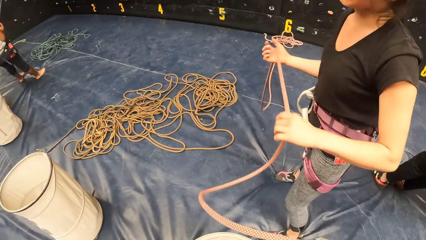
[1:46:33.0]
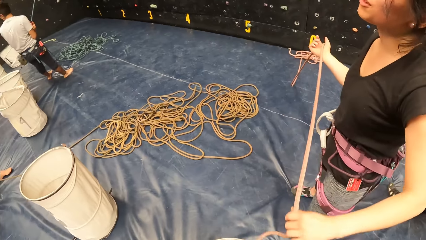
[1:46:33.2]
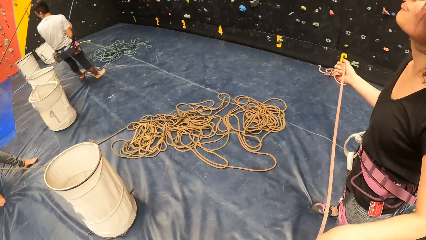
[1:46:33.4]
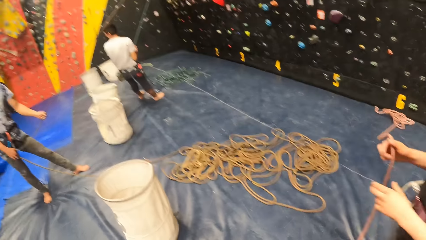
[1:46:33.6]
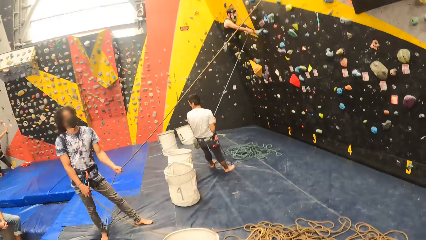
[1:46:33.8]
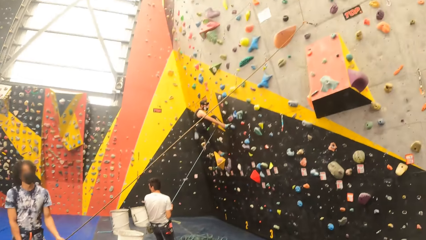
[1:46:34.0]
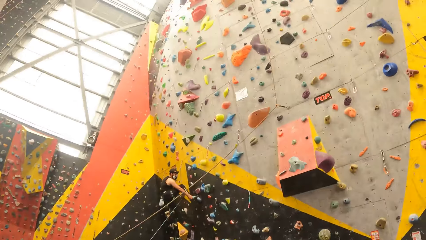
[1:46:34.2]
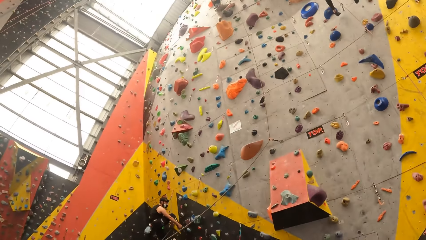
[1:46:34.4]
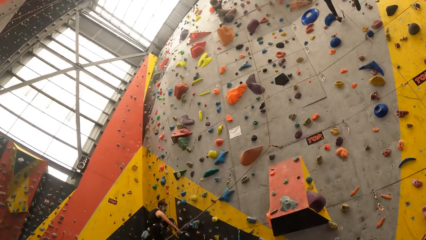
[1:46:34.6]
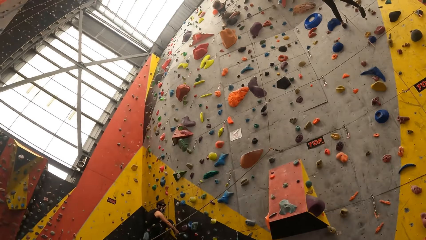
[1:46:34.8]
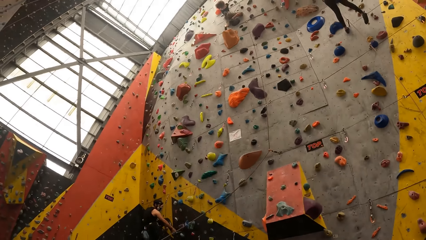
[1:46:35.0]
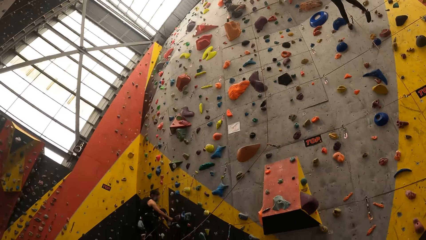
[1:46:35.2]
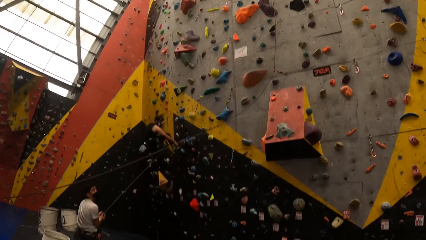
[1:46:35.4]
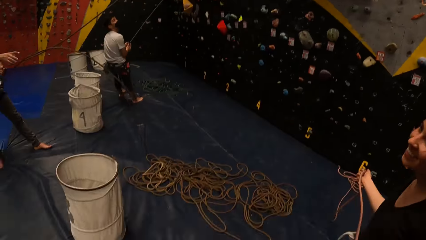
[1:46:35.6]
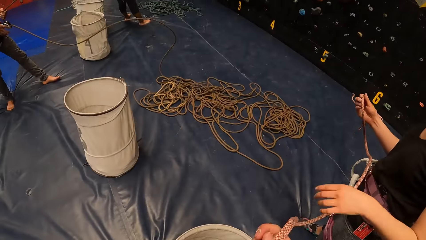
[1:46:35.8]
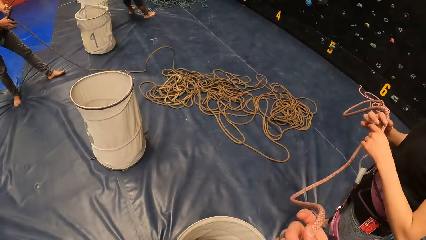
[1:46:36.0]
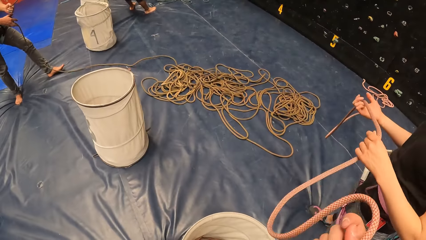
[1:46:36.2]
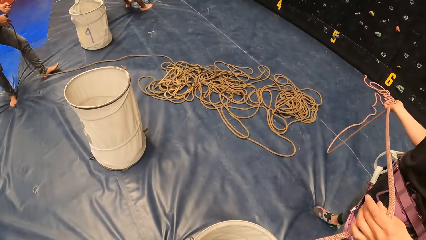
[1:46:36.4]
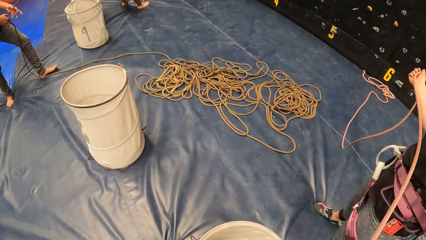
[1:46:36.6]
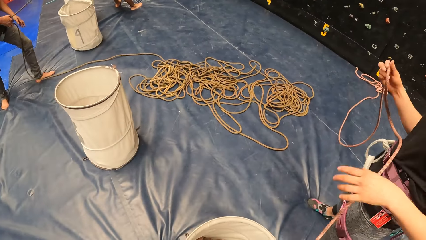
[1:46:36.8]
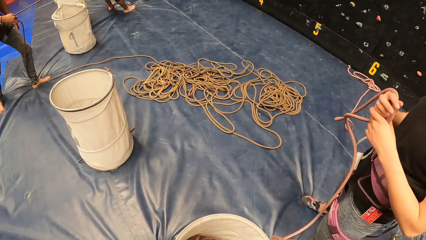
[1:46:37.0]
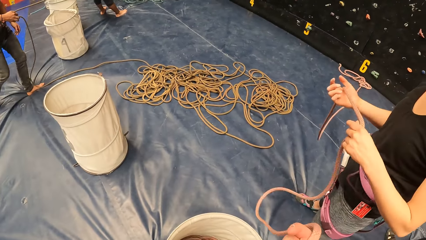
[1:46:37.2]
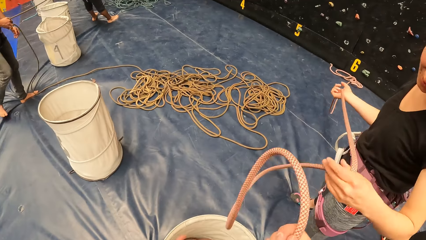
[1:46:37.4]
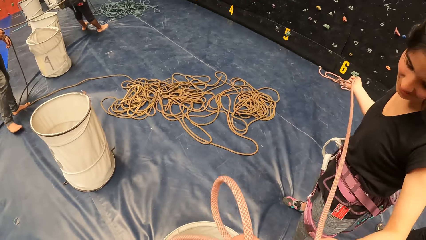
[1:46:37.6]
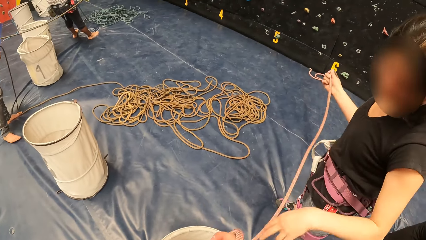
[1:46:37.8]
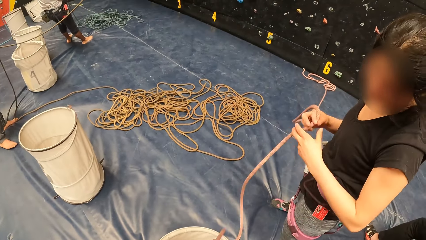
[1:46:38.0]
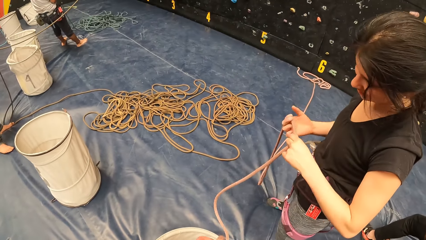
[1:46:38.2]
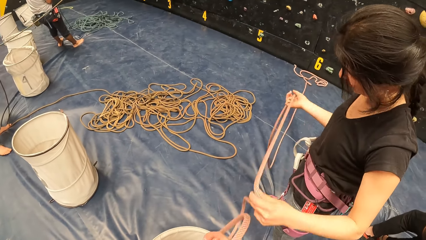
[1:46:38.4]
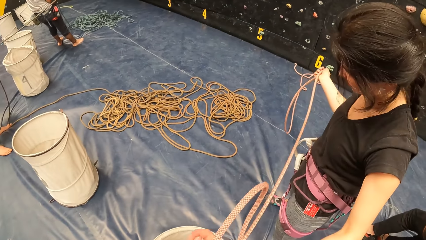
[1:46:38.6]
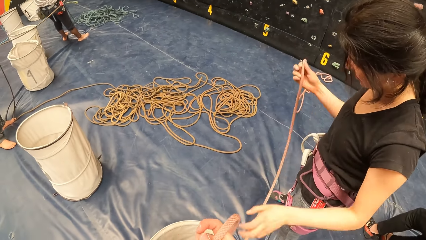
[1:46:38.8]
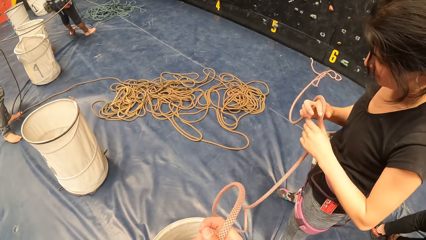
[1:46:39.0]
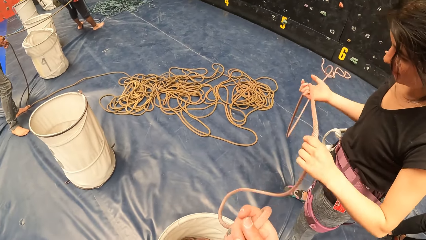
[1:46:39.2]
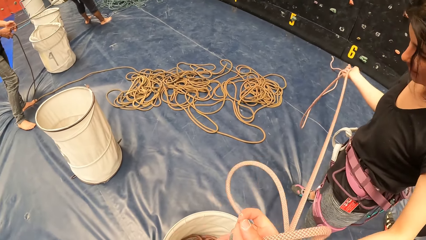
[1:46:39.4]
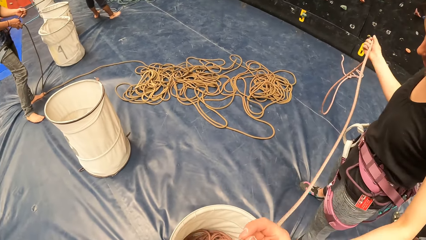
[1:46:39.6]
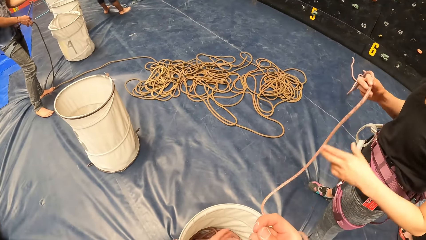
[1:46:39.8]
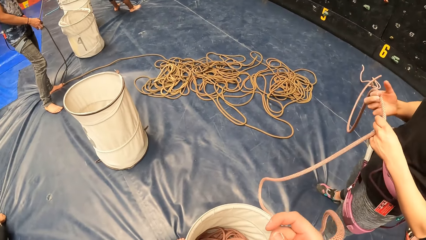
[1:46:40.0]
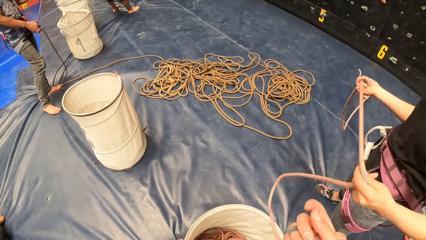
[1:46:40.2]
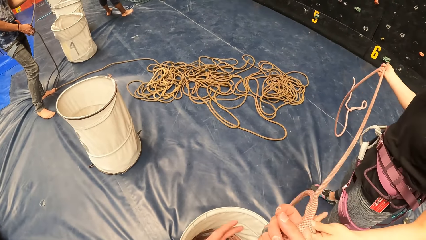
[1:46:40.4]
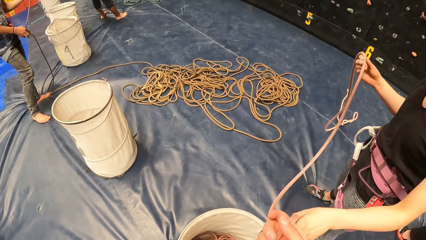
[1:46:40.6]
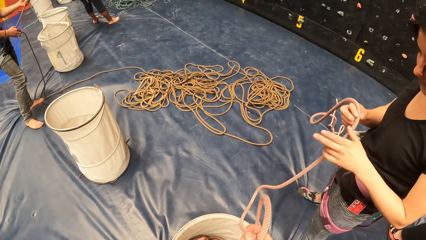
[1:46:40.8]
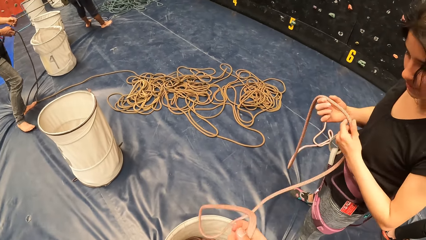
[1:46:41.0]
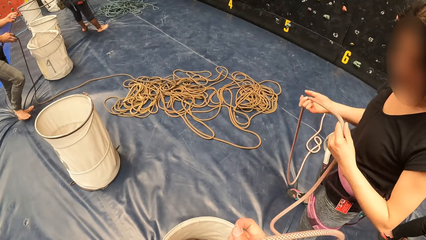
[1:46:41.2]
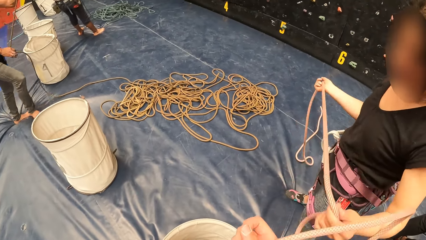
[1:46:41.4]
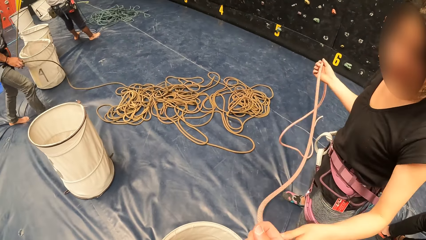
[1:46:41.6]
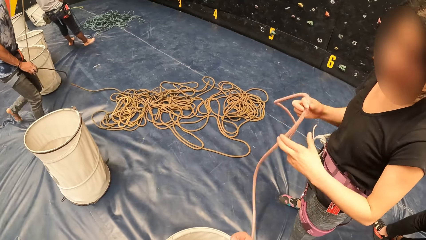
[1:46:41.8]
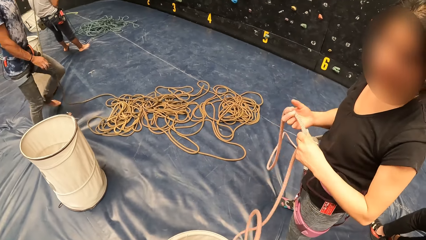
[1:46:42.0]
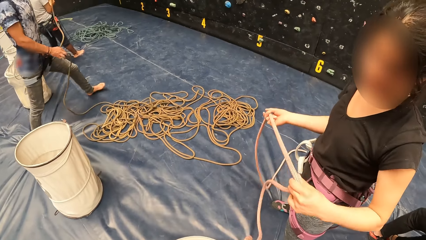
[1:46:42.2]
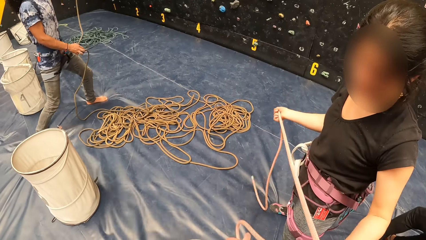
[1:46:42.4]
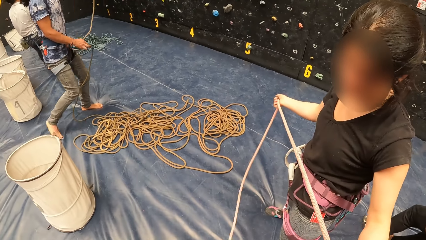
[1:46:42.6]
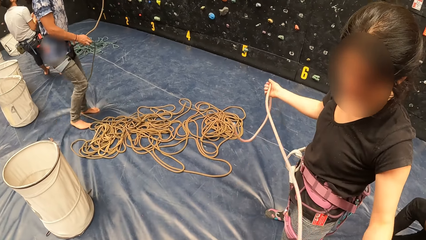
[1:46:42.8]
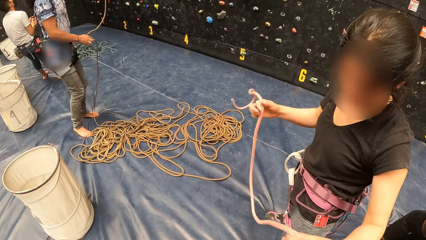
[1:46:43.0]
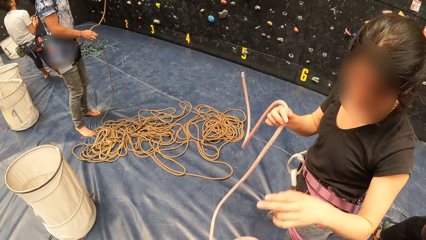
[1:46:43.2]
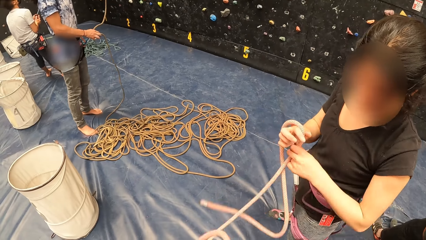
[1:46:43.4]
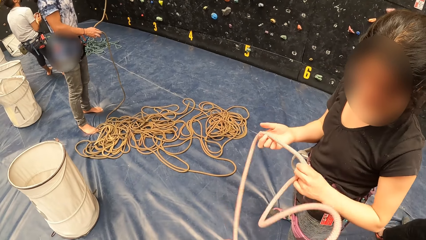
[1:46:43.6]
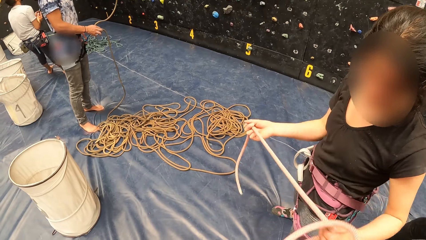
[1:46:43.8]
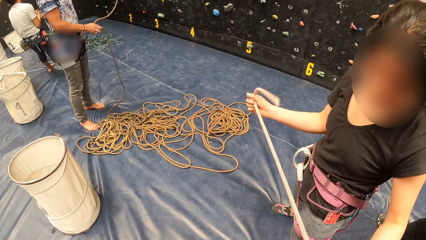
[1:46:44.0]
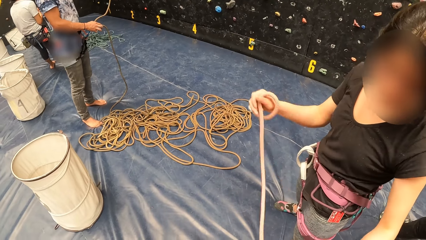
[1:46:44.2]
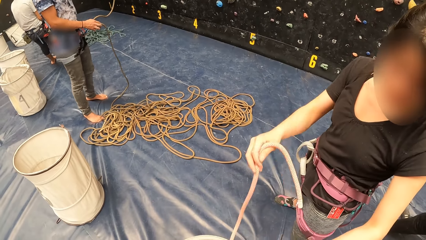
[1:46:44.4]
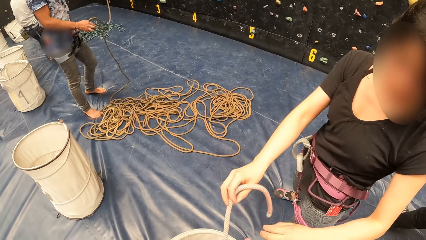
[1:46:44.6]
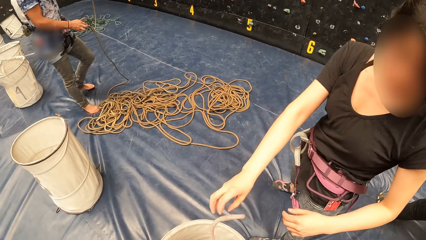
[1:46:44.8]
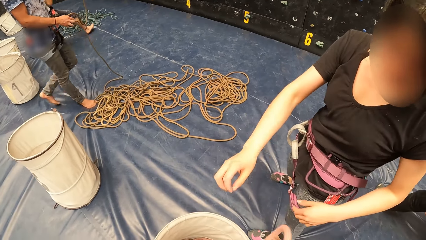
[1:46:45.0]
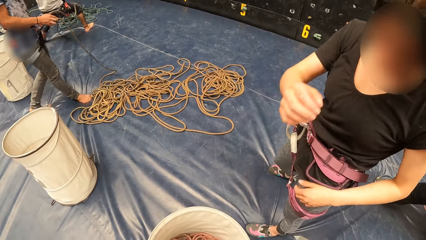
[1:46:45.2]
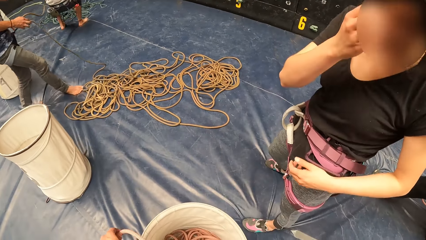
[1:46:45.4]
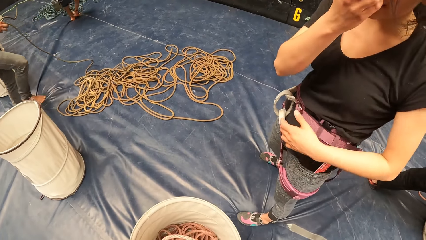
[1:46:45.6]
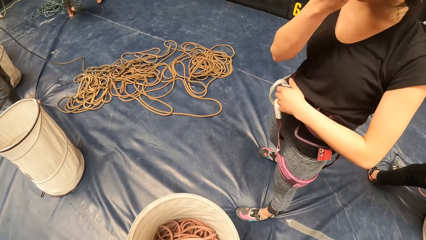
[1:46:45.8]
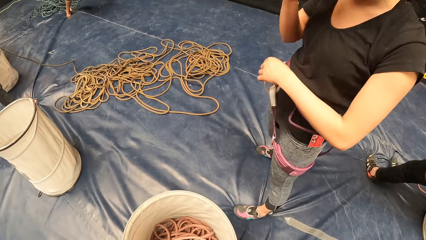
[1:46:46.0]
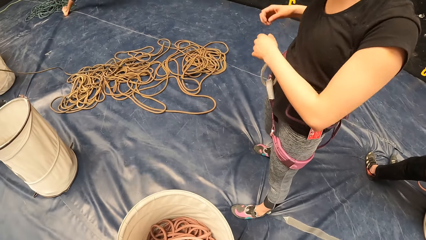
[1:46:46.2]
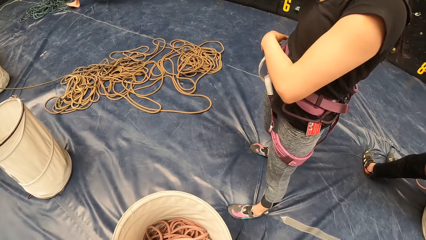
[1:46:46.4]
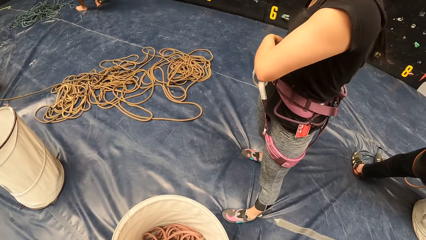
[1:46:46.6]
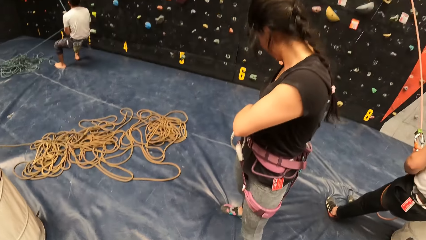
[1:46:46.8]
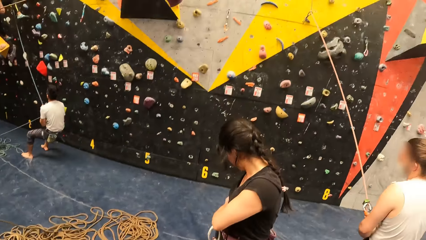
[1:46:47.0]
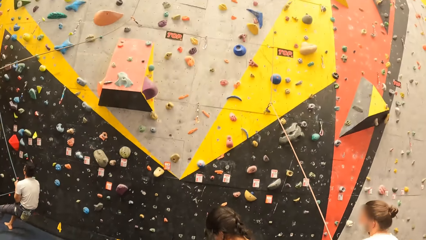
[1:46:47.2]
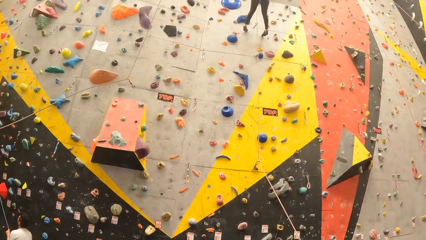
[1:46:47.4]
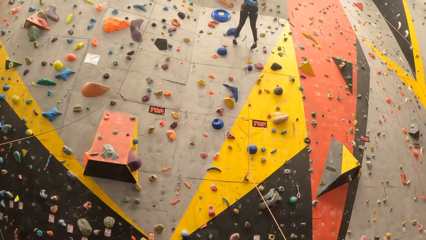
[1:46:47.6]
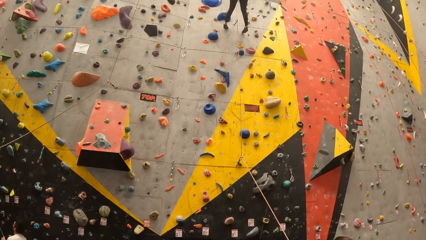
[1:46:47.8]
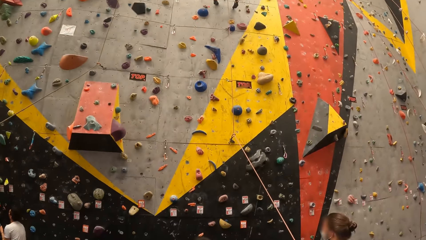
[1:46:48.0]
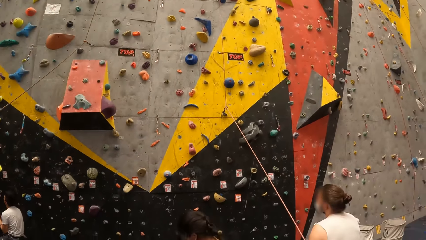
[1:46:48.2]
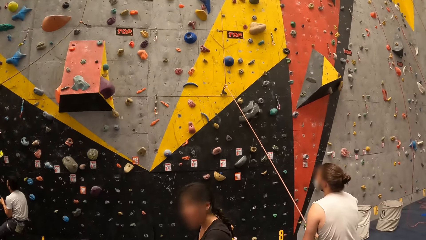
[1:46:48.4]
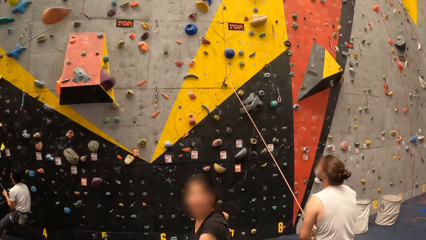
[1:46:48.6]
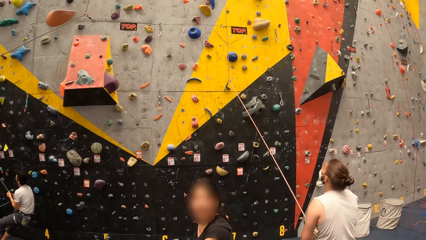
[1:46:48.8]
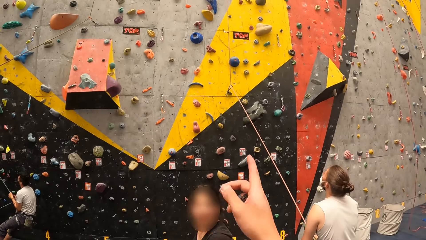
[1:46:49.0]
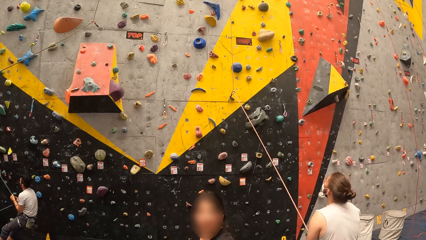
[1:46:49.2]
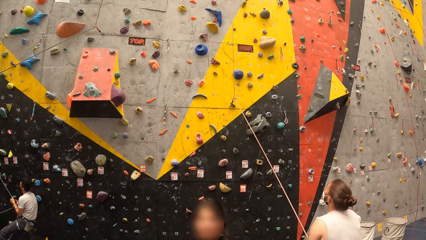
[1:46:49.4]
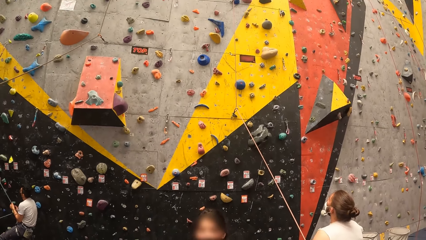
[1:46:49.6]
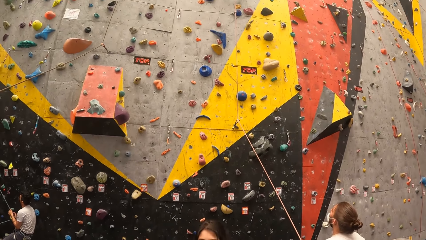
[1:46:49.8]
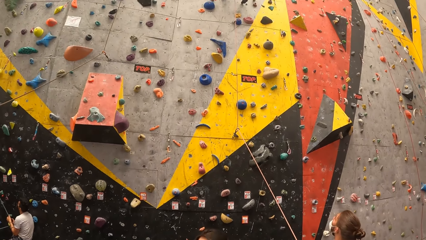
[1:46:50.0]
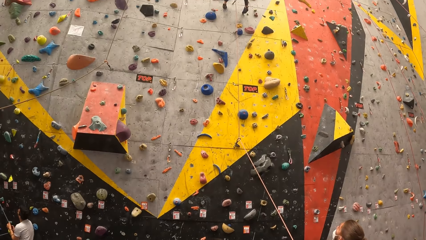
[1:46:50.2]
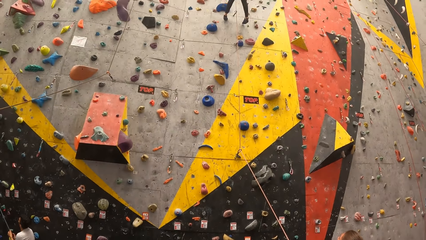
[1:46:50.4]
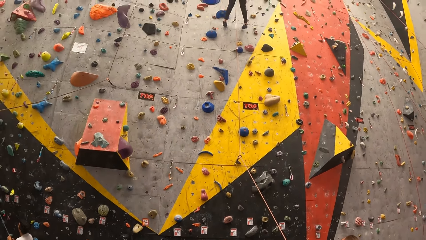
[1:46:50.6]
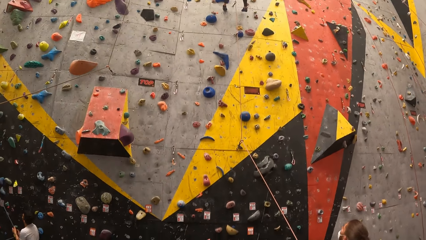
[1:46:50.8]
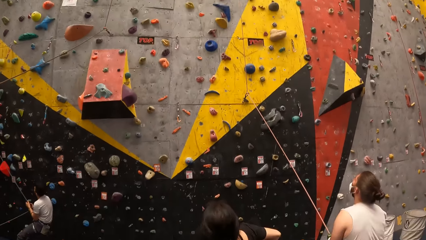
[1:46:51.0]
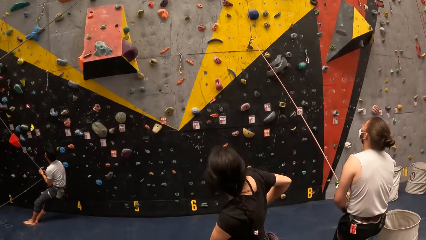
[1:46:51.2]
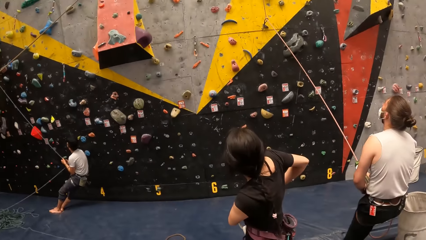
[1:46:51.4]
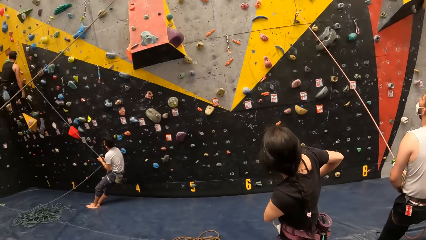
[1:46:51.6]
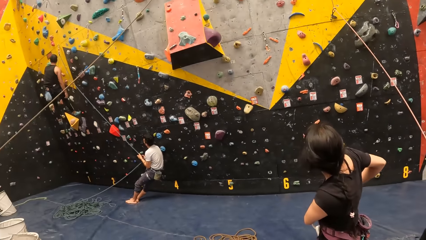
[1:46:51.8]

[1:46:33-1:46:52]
The camera wearer looks around. He looks at the bouldering wall. He pulls the bouldering rope. A person pulls the bouldering rope. The camera wearer pulls the rope with his hand. The person scratches on the face. The camera wearer looks at the bouldering wall. He raises his right hand and points at the bouldering wall.
